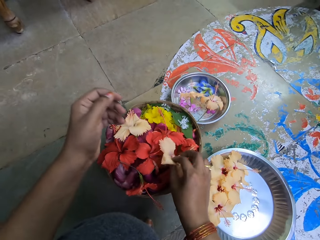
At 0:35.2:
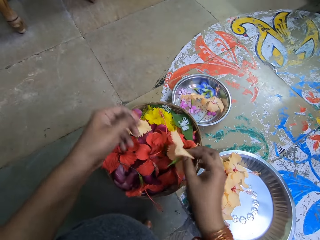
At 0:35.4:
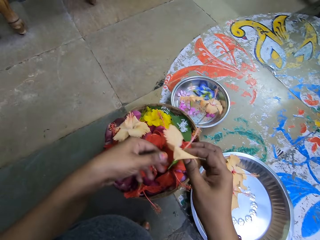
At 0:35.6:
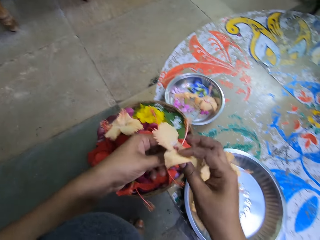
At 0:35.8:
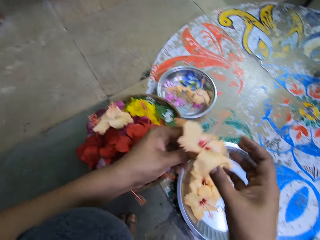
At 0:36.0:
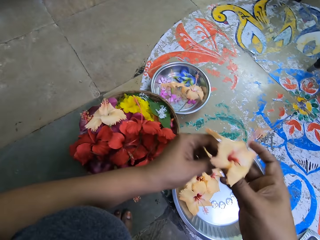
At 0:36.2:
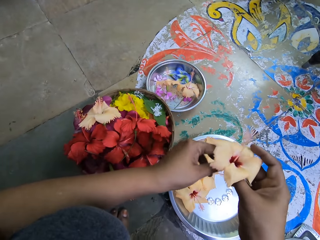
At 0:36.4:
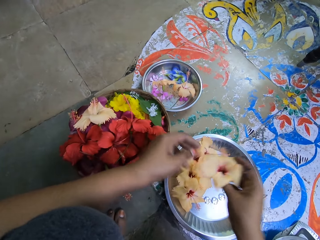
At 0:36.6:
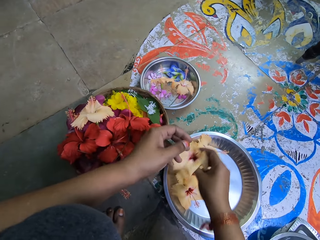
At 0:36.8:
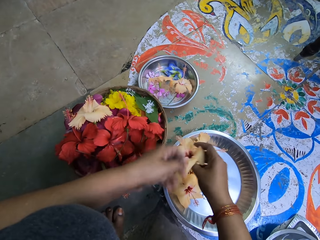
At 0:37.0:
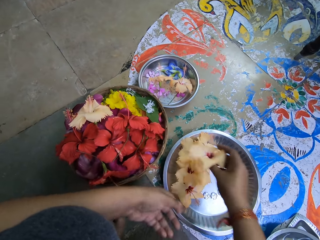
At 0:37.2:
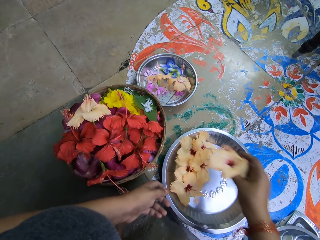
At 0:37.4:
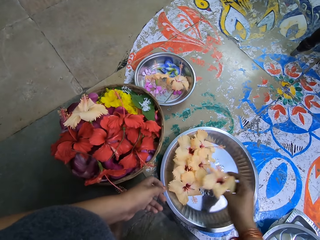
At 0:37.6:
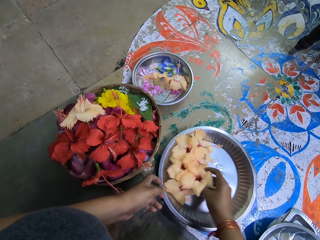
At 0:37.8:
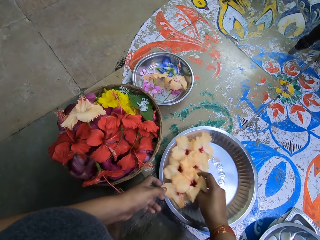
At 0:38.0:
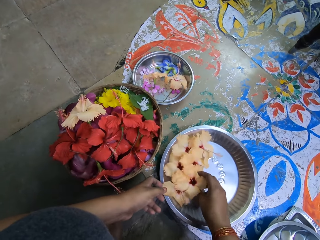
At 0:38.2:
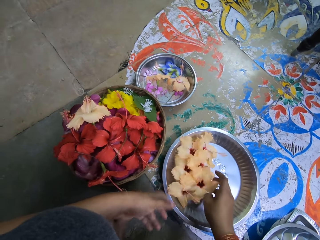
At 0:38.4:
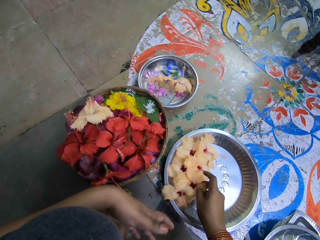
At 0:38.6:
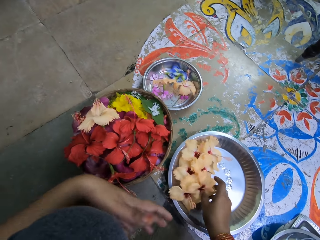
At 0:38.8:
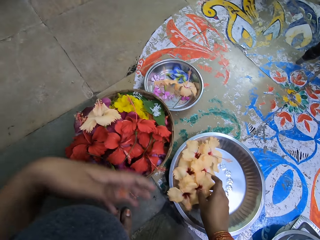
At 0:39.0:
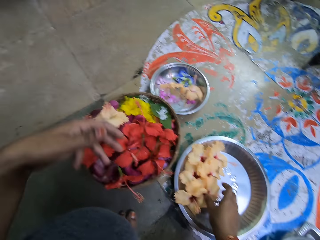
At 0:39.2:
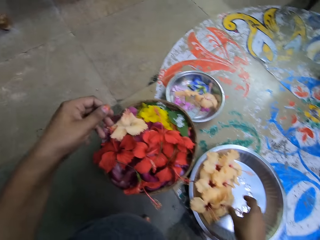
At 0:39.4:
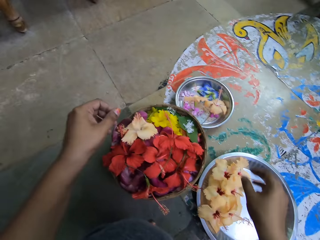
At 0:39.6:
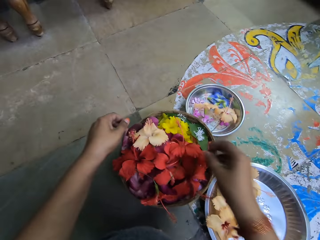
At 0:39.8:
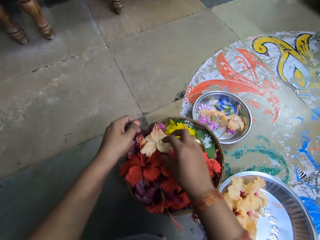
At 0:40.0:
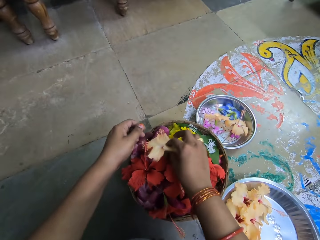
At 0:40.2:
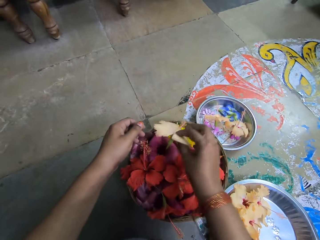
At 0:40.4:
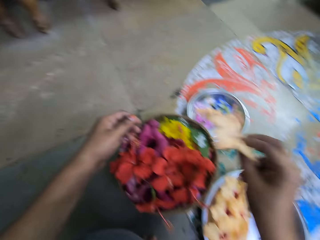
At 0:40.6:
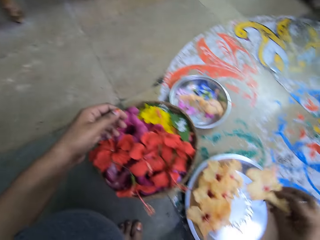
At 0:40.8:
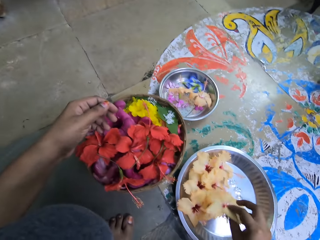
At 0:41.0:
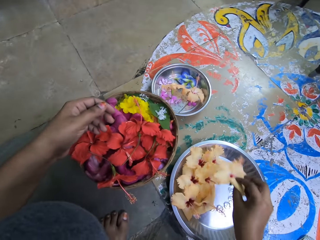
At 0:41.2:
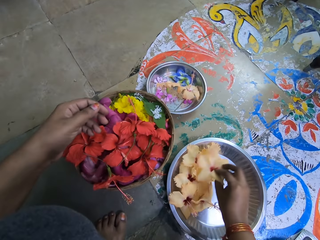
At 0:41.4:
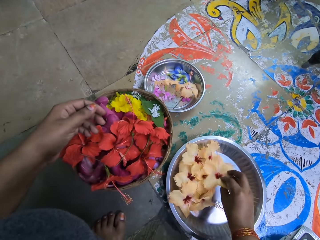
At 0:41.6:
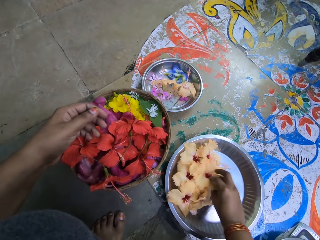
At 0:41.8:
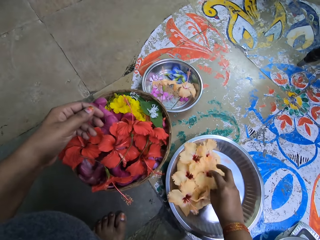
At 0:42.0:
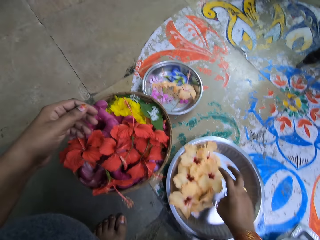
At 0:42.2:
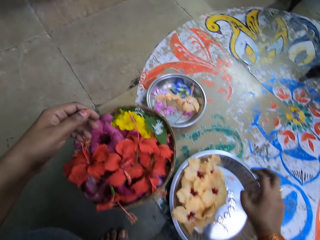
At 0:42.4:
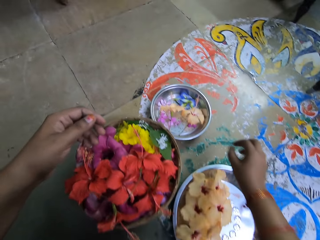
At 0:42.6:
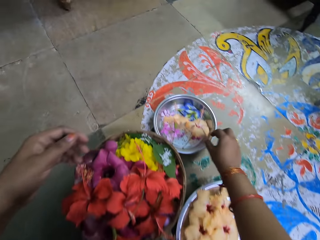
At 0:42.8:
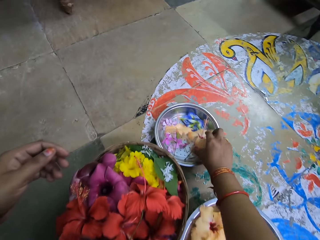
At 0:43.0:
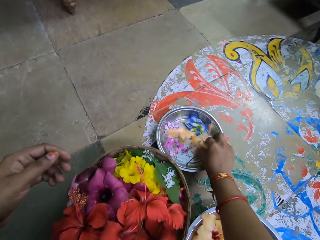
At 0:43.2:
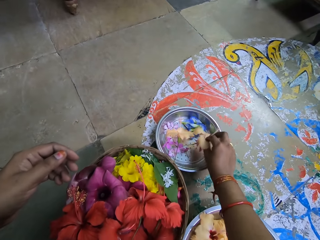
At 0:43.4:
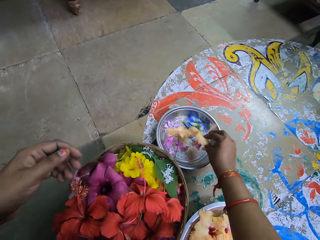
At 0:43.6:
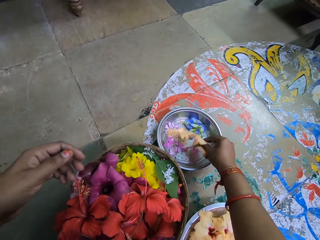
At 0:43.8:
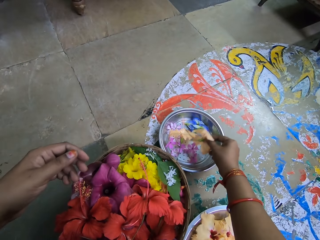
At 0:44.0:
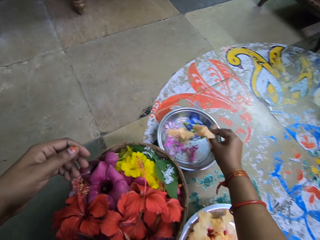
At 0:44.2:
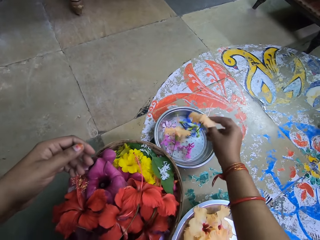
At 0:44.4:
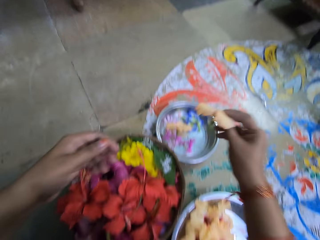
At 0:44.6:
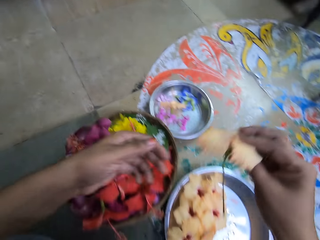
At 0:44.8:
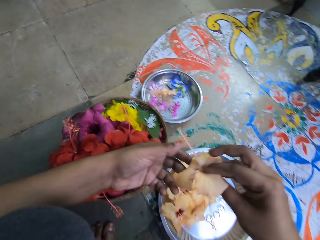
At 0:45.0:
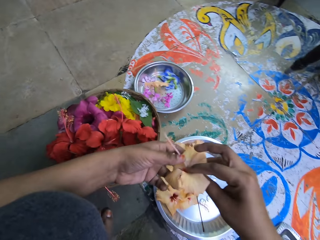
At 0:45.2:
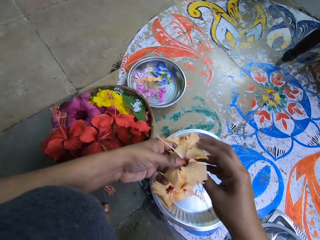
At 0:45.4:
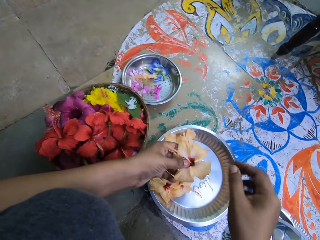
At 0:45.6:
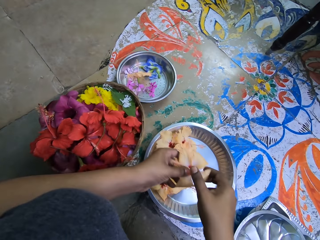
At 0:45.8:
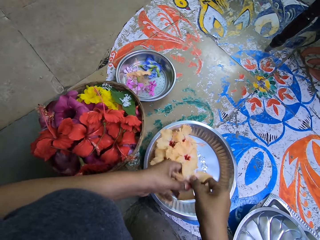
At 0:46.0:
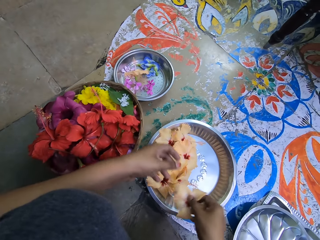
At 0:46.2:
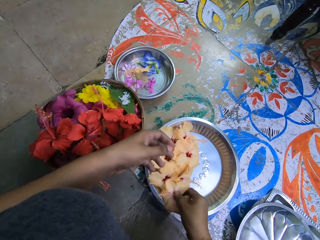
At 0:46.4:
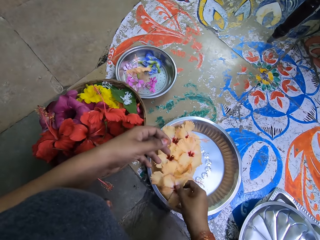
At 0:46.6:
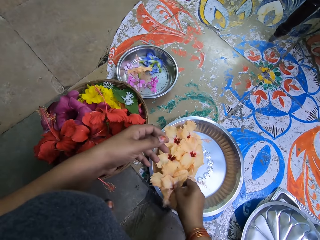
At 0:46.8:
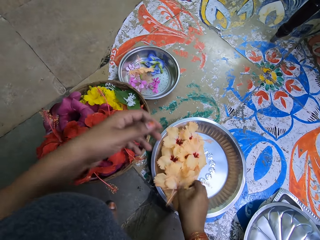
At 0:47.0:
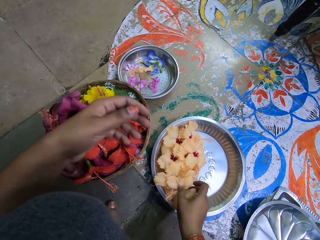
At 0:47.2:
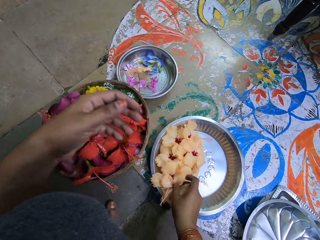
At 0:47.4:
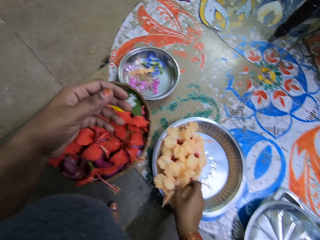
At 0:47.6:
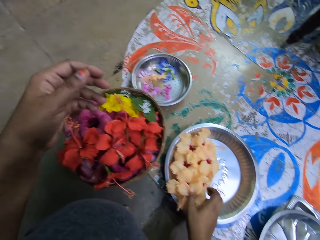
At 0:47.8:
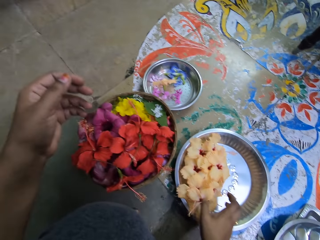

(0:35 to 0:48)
The camera wearer takes a beach beauty flower from the basket with her right hand. She touches the beach beauty flower with both hands. She drops the beach beauty flower on the tray with her right hand. She takes a beach beauty flower from the basket to the tray on the floor with her right hand. She puts the flower on the tray. She takes a beach beauty flower from the tray on the floor with her right hand. She touches the beach beauty flower with both hands. She drops the beach beauty flower on the tray with her right hand.

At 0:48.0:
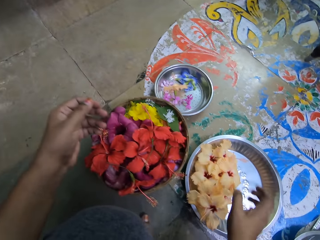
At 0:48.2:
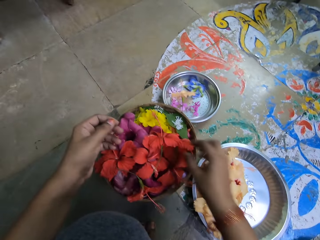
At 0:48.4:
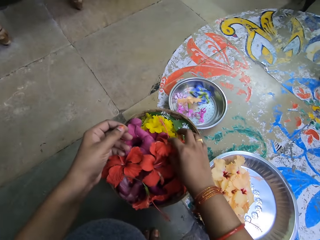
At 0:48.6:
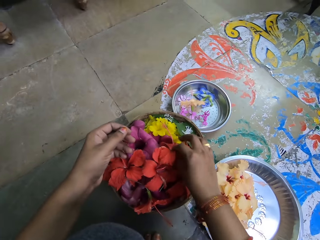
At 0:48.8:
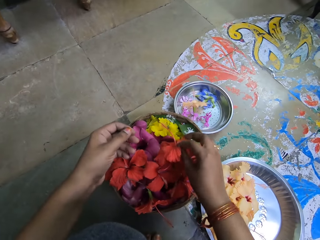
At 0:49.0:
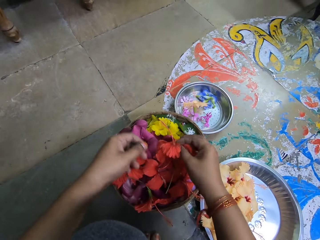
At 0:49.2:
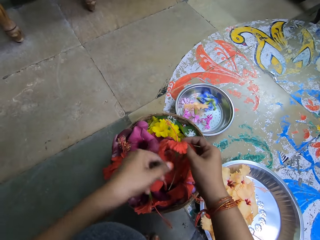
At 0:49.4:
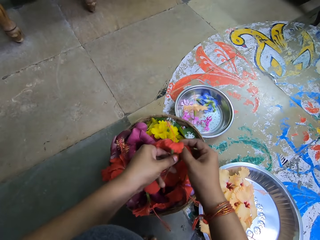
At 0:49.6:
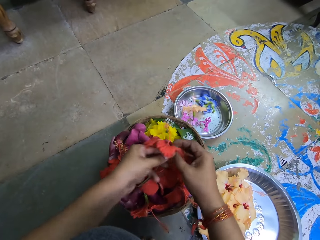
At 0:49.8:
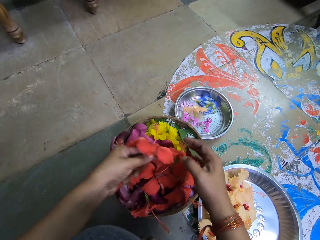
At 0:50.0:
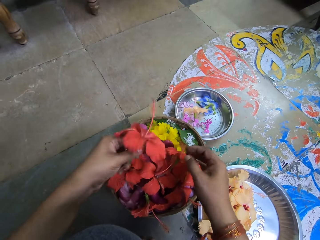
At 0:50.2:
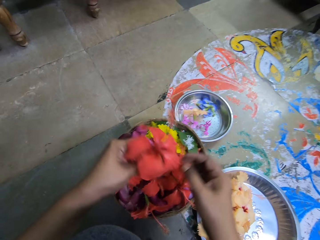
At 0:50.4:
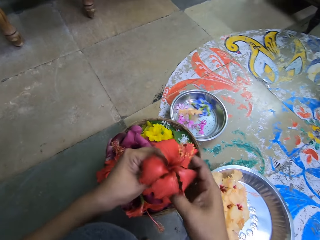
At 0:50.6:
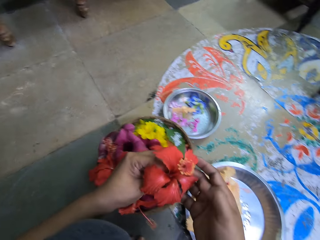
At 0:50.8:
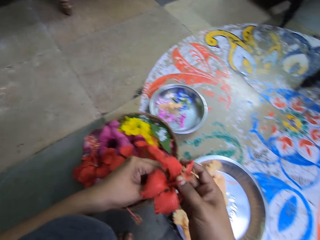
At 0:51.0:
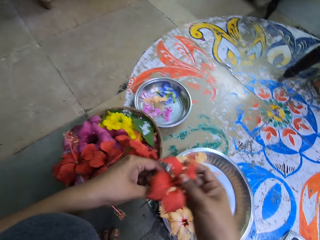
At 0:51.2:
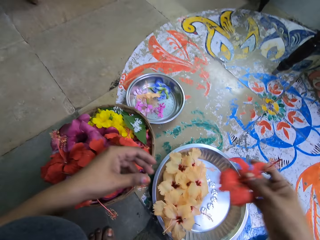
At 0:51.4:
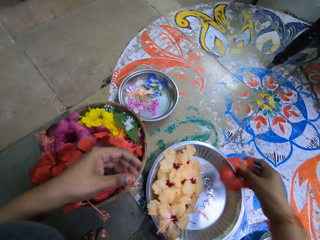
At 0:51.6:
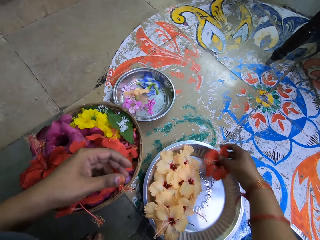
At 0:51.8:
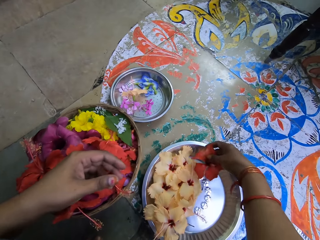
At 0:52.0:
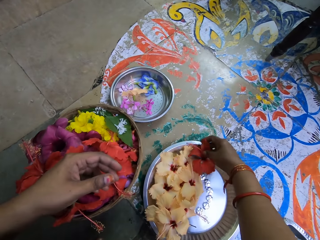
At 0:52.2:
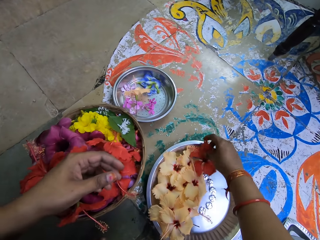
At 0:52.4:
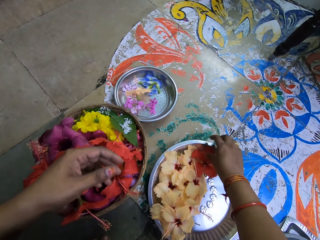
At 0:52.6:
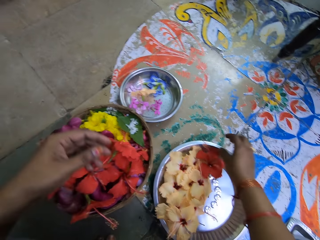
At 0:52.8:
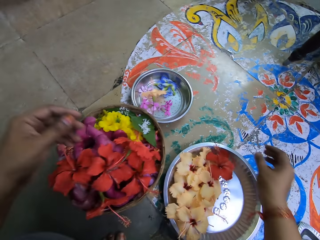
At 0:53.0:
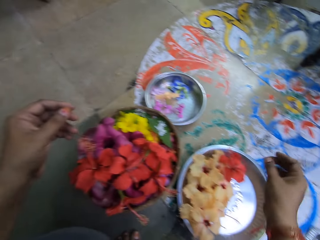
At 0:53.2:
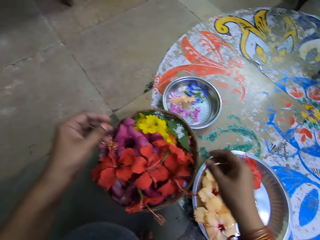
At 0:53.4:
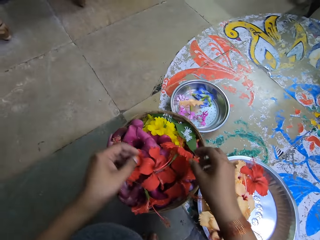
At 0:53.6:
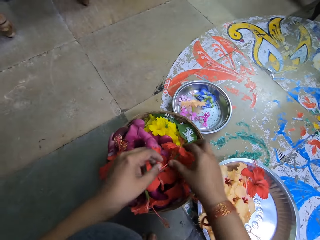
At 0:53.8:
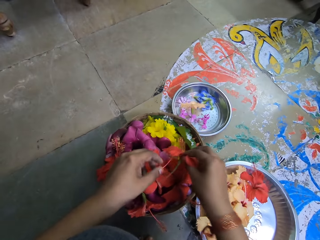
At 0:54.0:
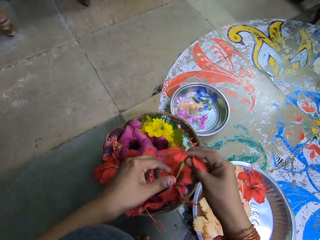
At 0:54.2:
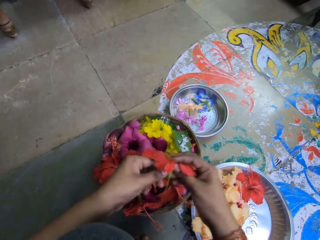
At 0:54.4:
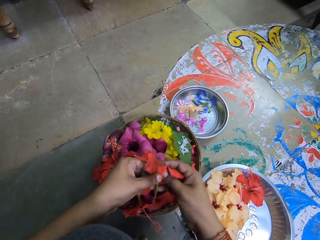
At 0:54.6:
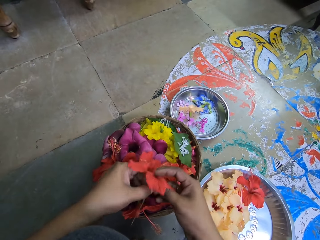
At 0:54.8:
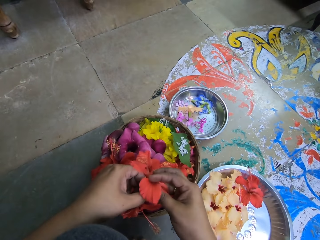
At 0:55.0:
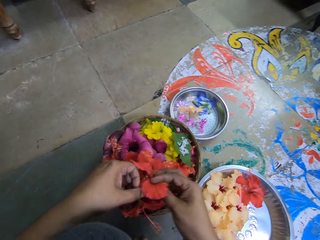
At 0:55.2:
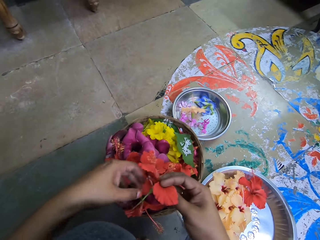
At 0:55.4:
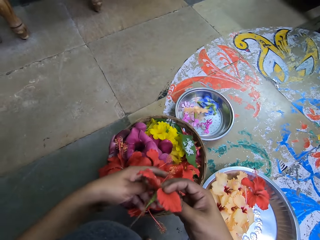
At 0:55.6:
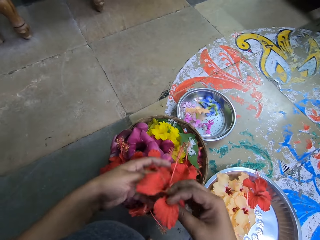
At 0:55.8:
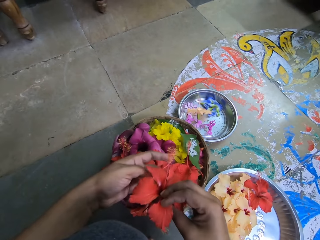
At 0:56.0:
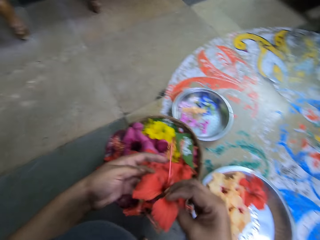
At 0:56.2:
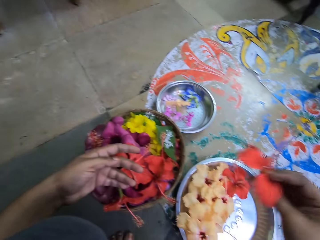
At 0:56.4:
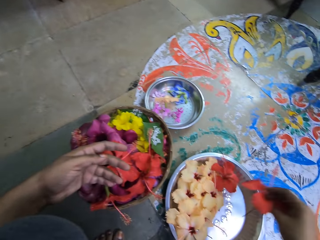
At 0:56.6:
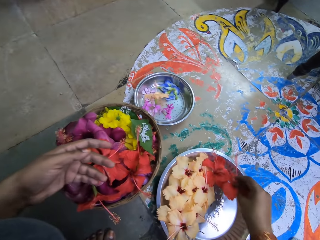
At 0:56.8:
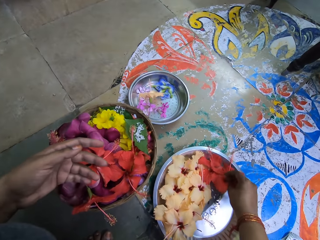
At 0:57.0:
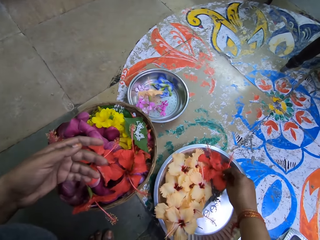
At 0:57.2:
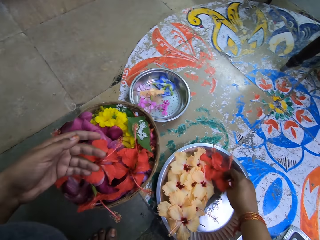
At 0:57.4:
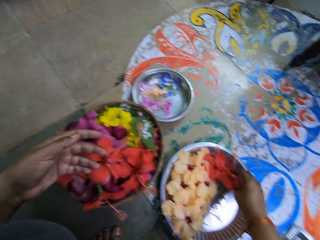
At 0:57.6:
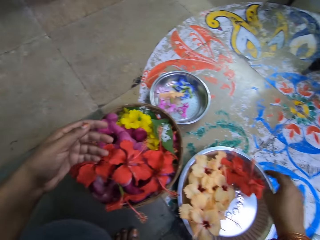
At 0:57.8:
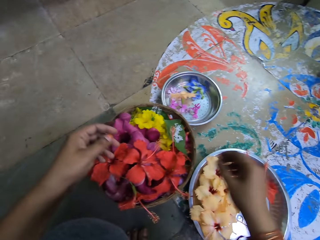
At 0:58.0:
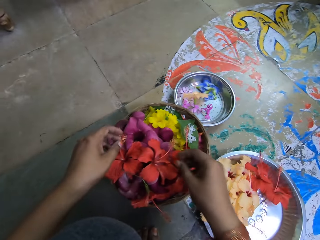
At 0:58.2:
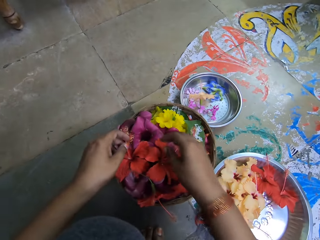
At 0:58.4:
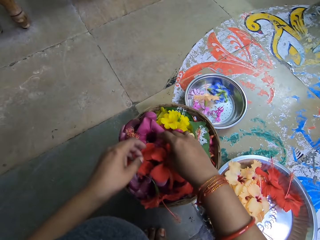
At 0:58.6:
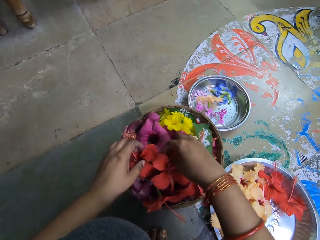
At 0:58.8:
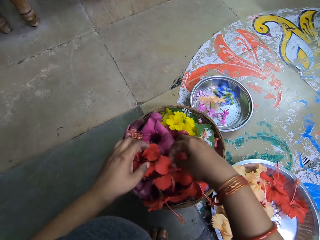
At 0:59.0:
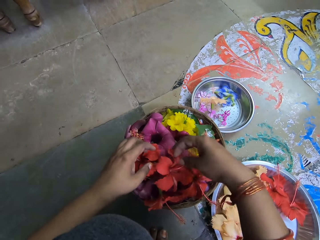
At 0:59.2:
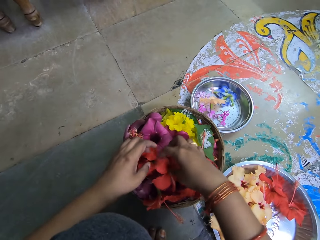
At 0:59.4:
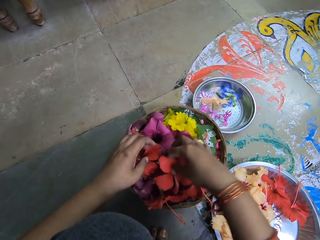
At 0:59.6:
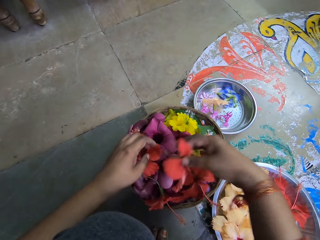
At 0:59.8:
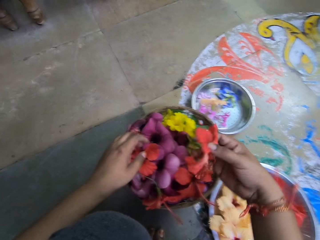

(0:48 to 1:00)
The camera wearer takes a red hibiscus flower from the basket with her right hand. She drops the red hibiscus flower on the tray with her right hand. She takes a red hibiscus flower from the basket with her right hand. She touches the red hibiscus flower with both hands. She drops the red hibiscus flower on the tray with her right hand. She takes a red hibiscus flower from the basket to the tray on the floor with her right hand.
